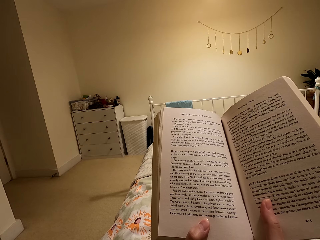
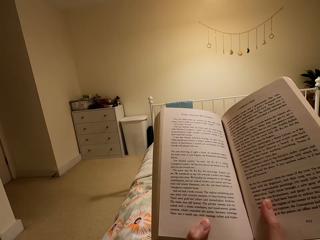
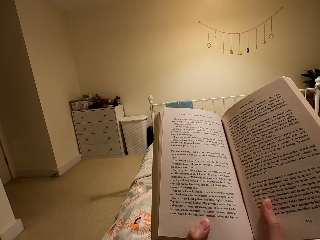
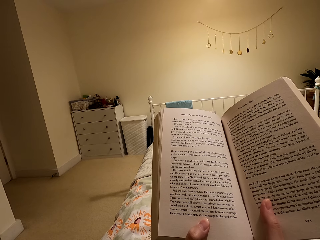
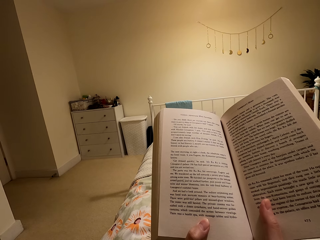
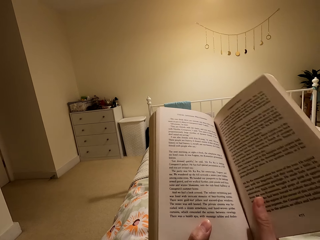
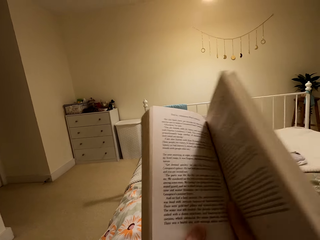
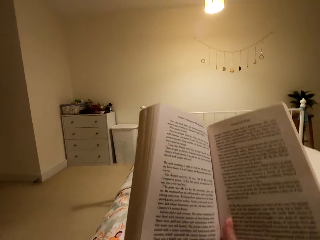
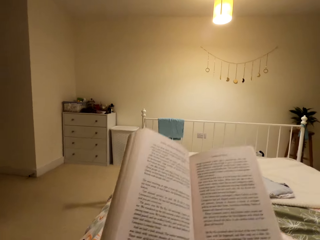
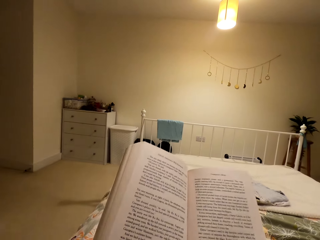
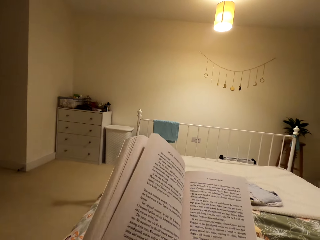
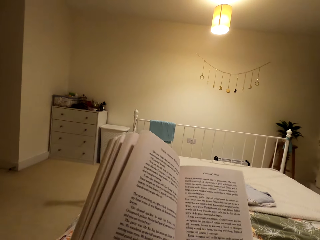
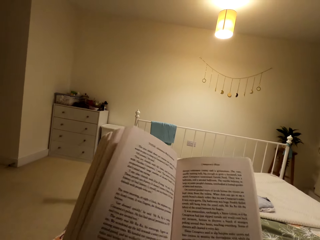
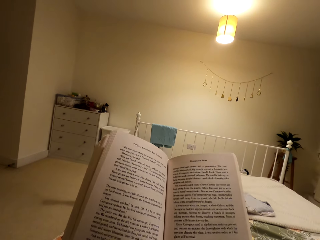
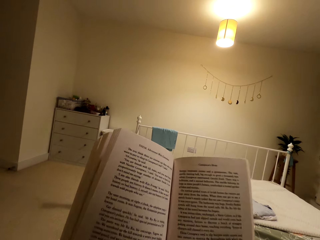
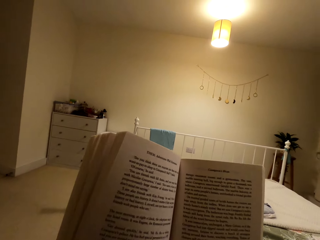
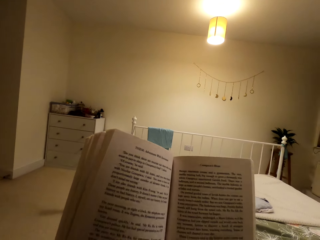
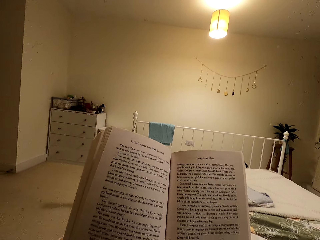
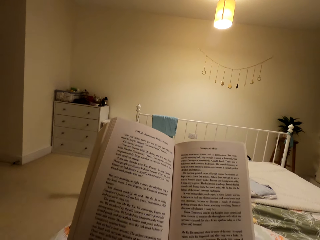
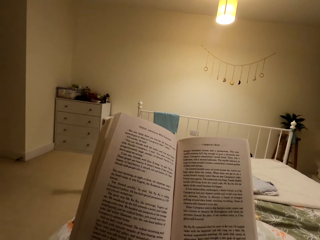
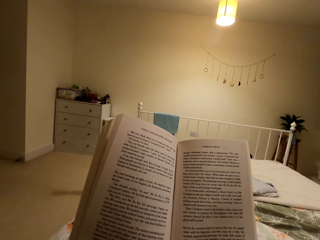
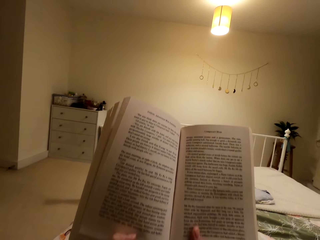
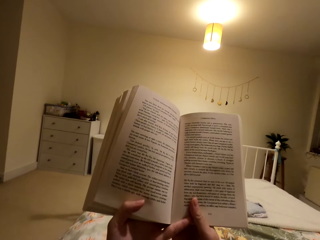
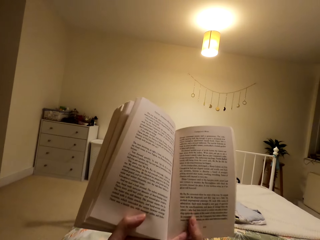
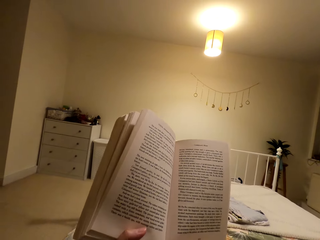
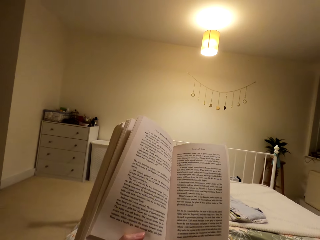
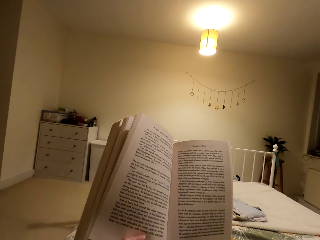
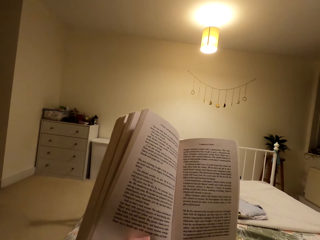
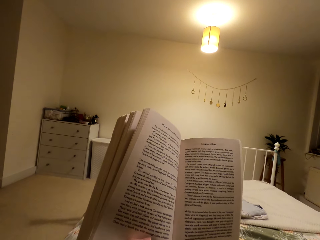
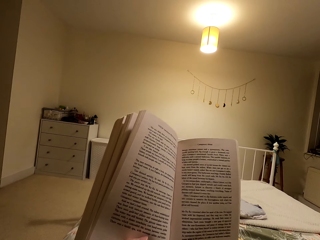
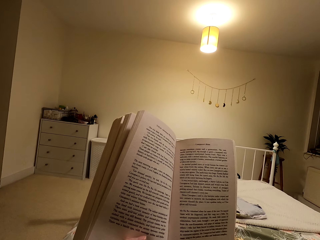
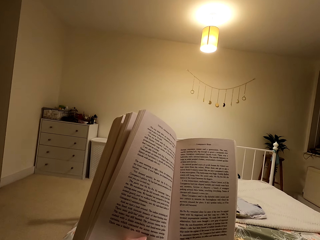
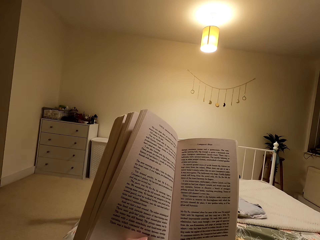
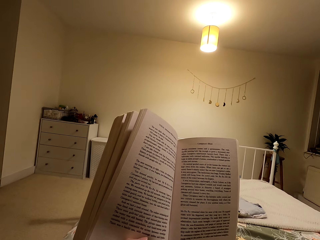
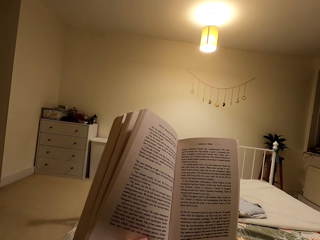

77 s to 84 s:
The camera wearer moves the book and reads the book.

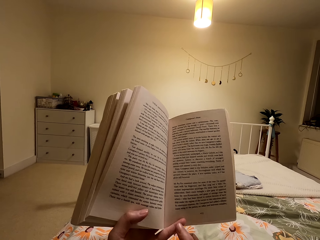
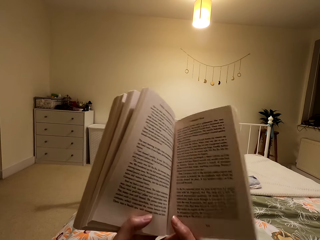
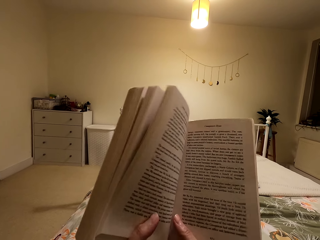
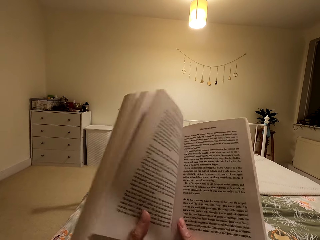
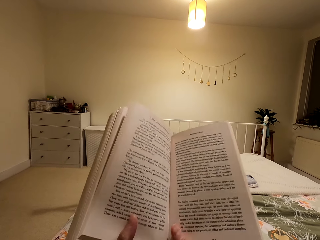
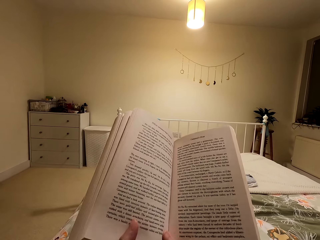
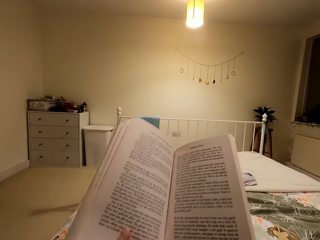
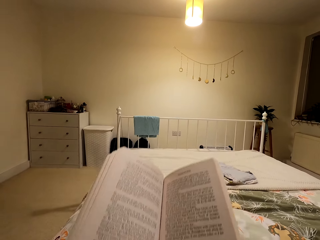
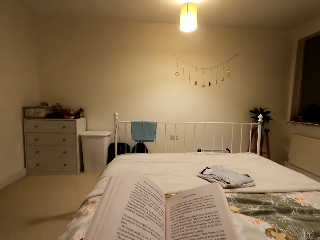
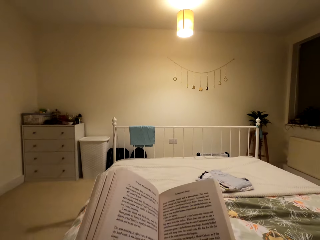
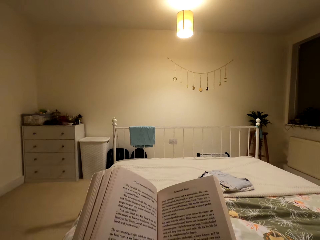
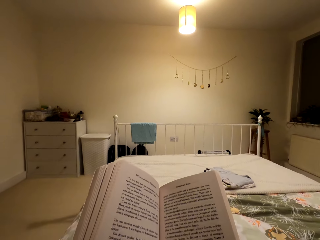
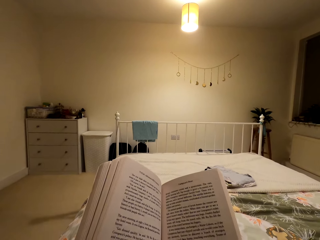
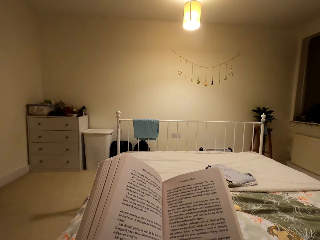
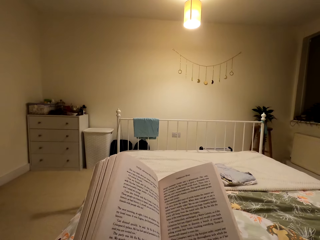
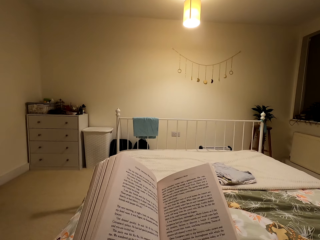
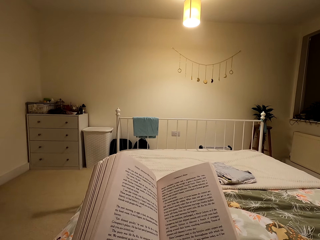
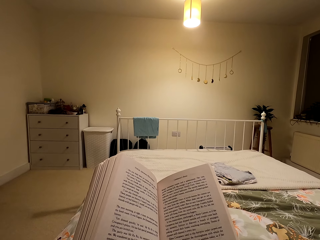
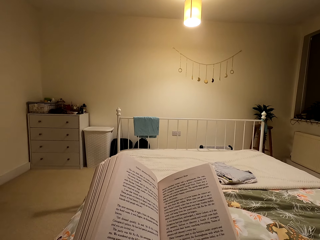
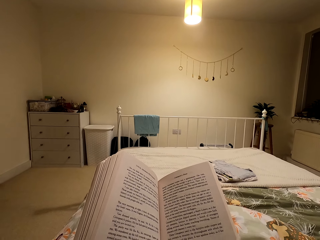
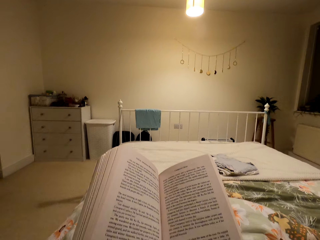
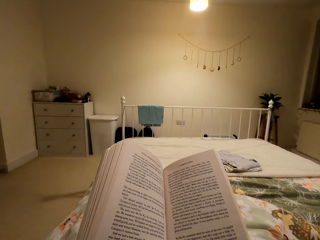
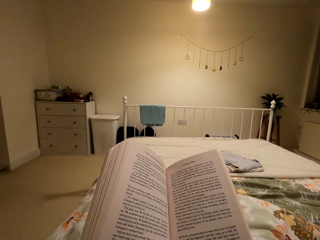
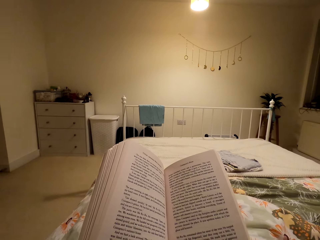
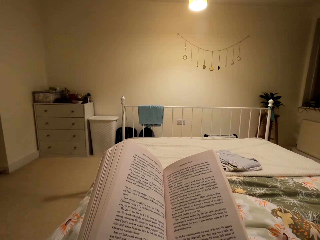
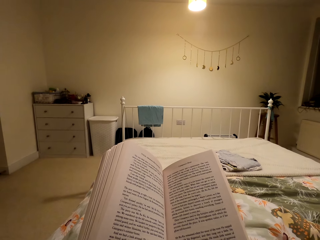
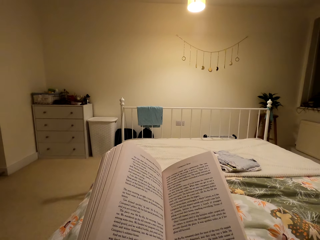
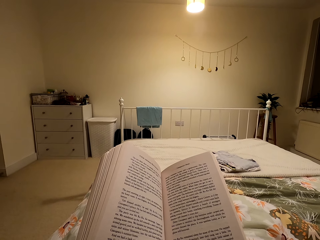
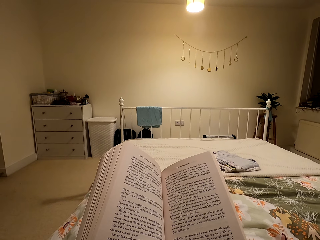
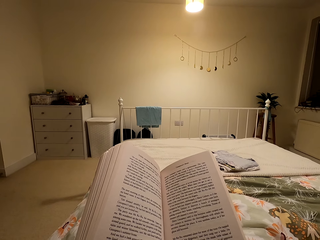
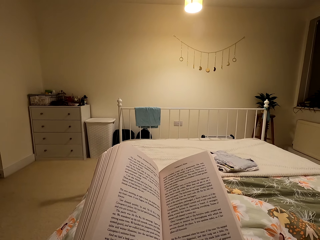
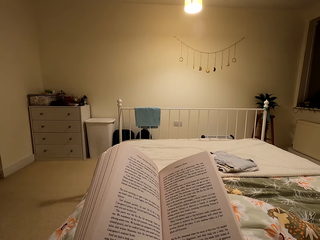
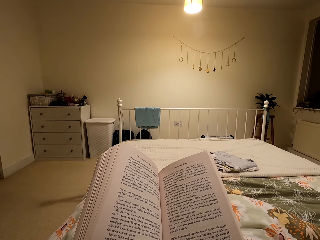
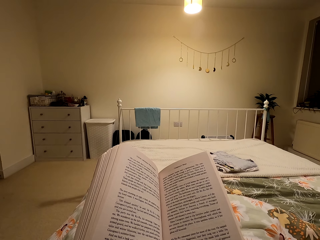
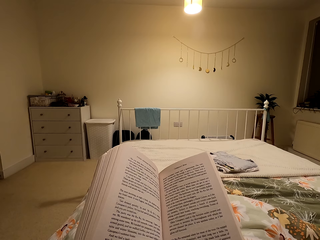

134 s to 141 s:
The camera wearer moves the book and reads the book.

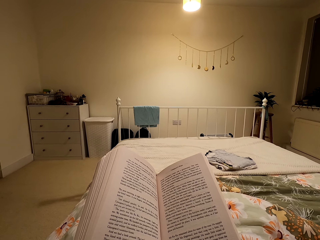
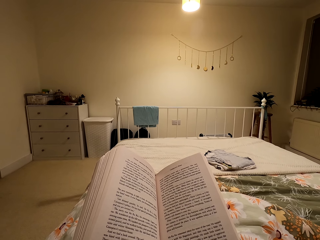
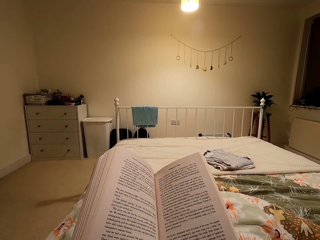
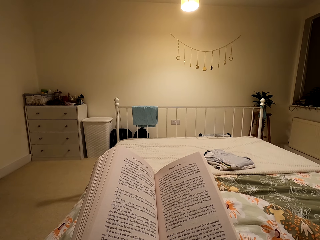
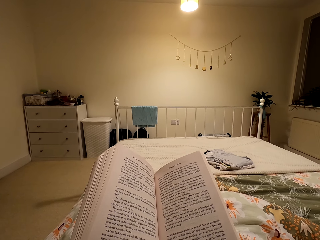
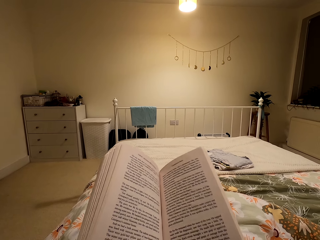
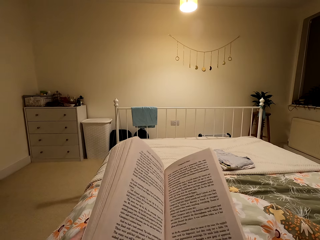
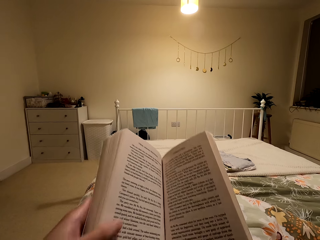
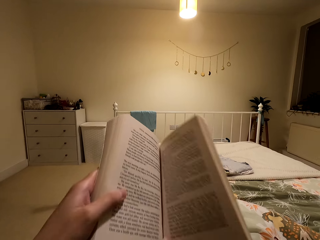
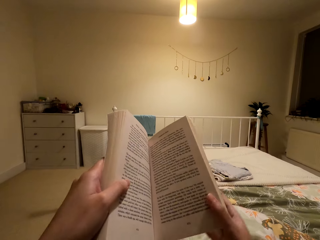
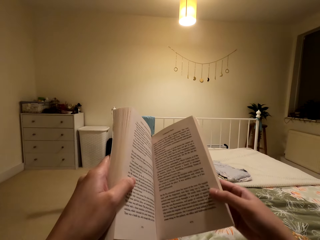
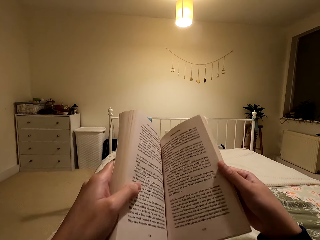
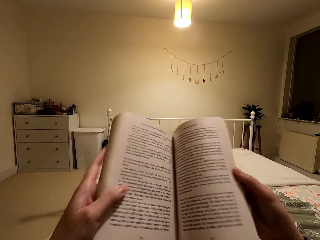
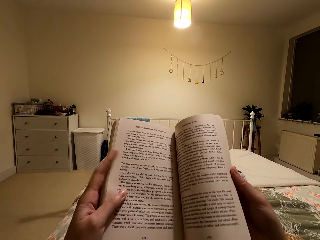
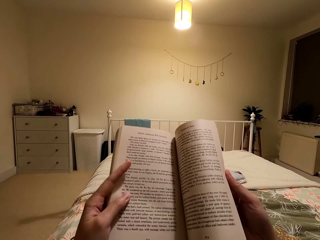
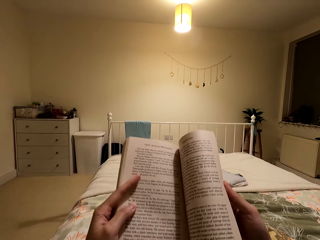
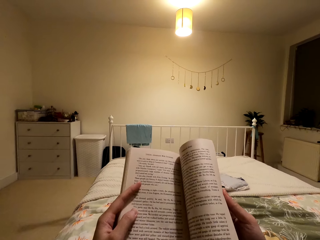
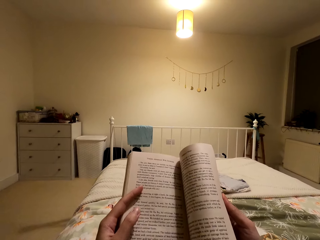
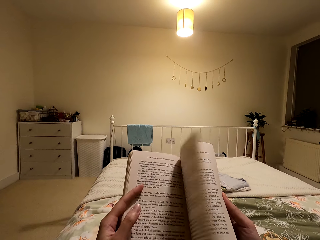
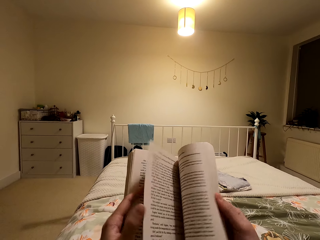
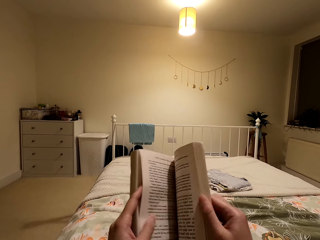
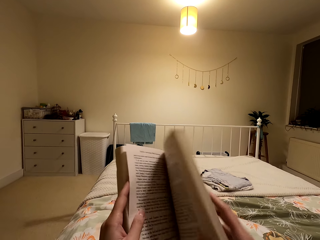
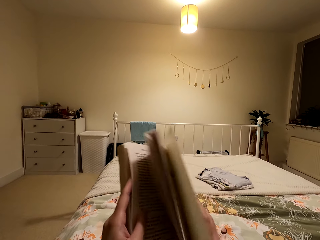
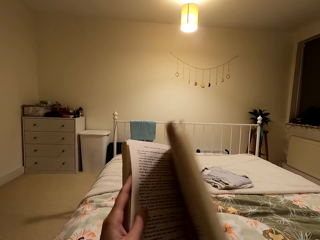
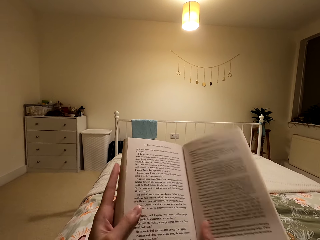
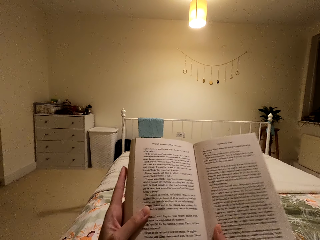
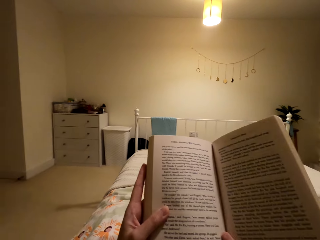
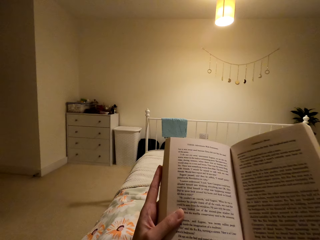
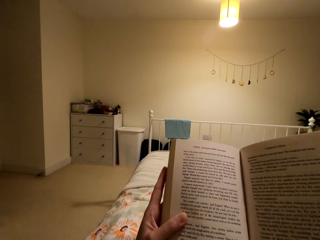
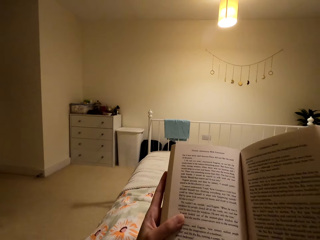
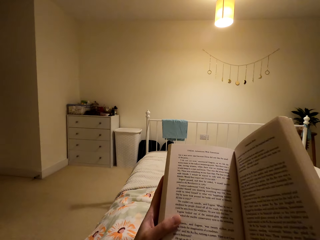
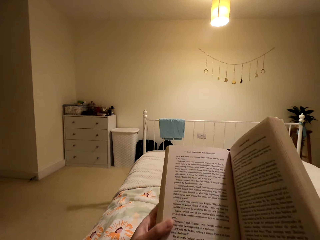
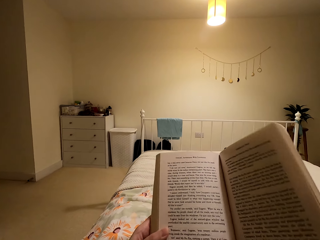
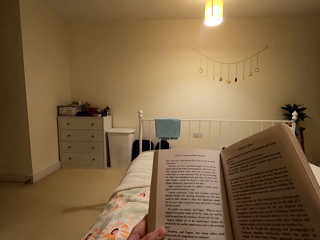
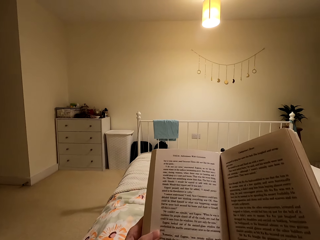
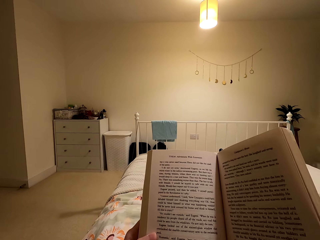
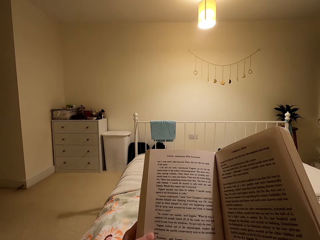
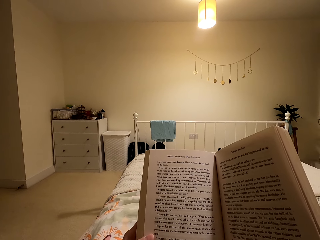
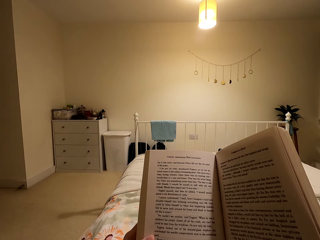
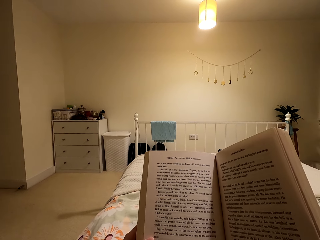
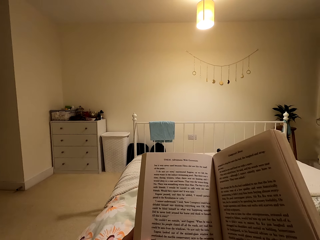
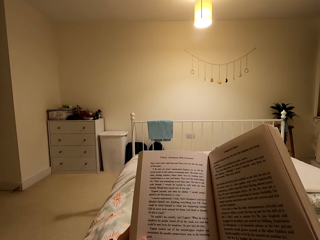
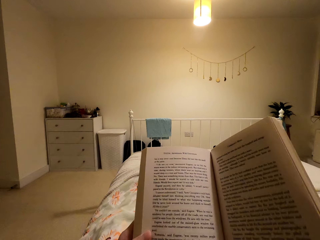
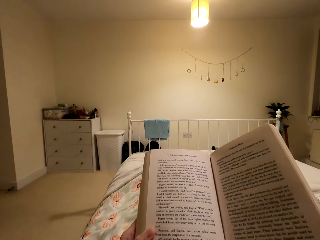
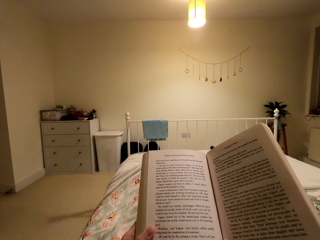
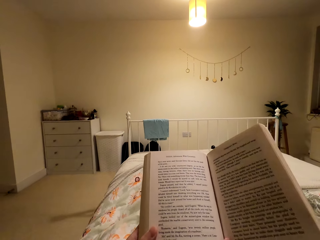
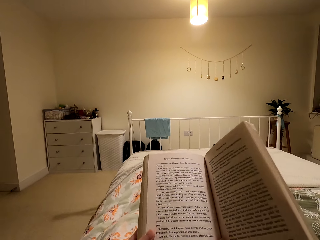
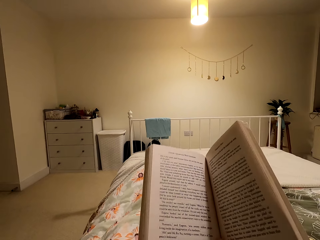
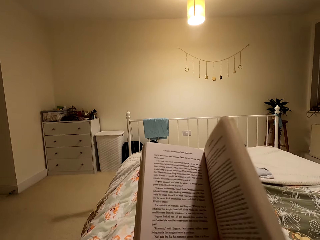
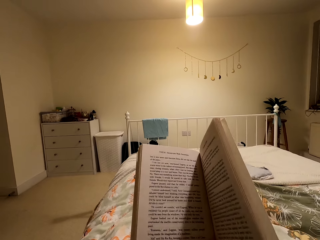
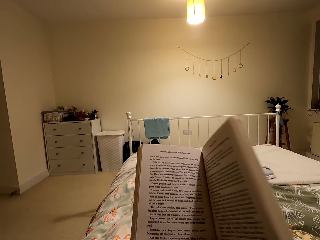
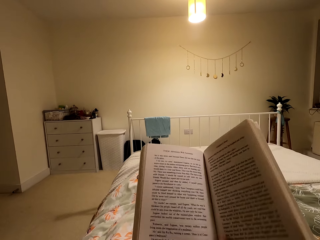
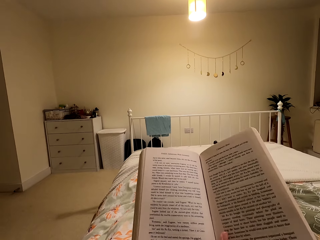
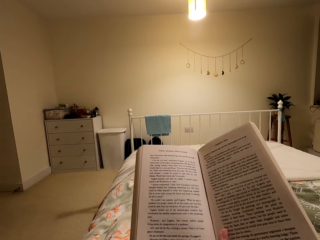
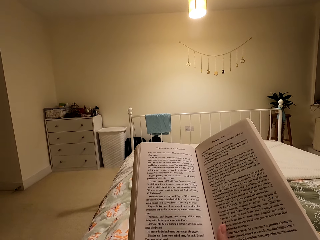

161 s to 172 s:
The camera wearer lifts the book, reads the book, turns the page of the book, and reads the book.
